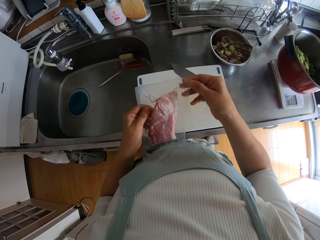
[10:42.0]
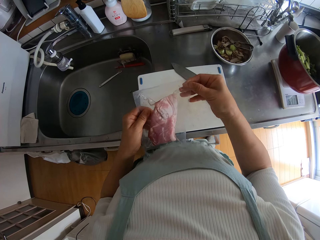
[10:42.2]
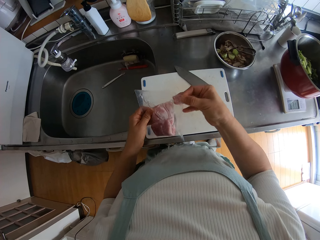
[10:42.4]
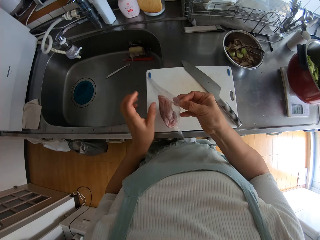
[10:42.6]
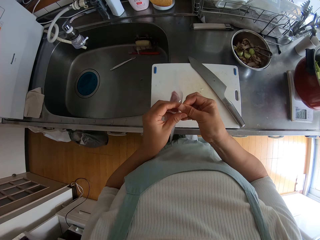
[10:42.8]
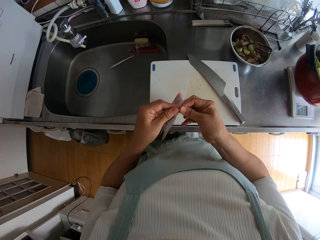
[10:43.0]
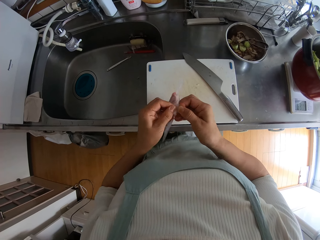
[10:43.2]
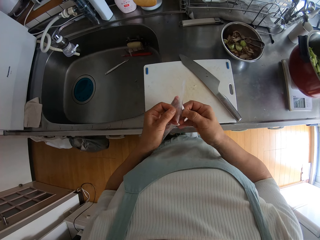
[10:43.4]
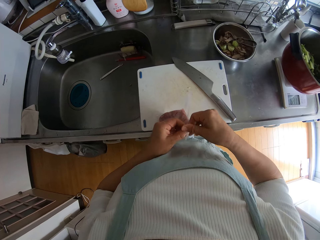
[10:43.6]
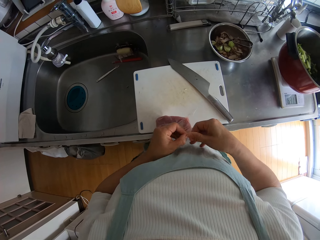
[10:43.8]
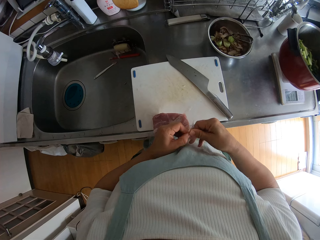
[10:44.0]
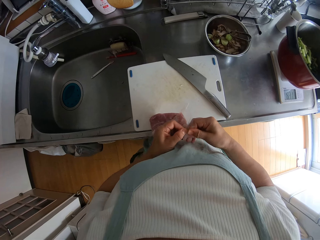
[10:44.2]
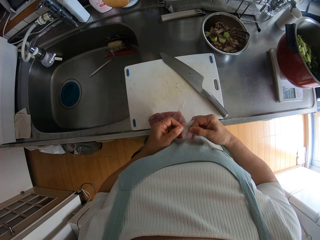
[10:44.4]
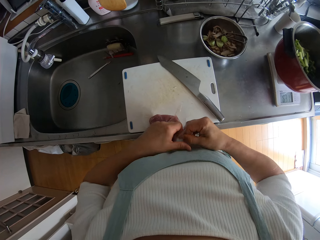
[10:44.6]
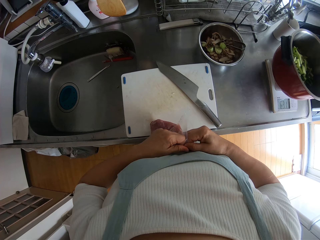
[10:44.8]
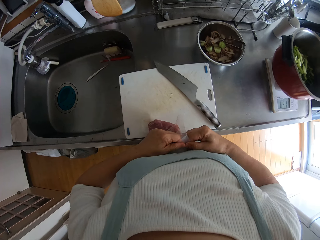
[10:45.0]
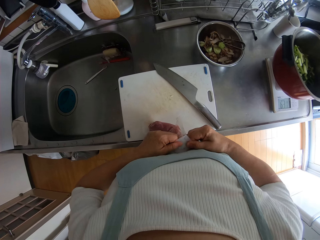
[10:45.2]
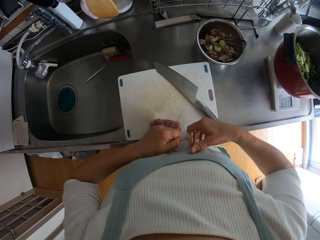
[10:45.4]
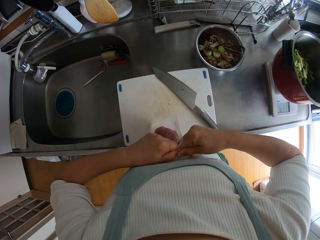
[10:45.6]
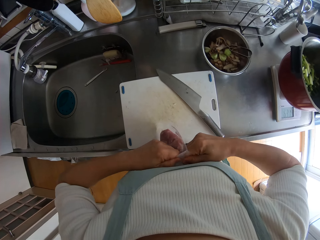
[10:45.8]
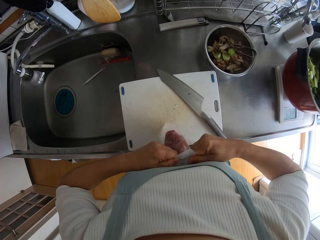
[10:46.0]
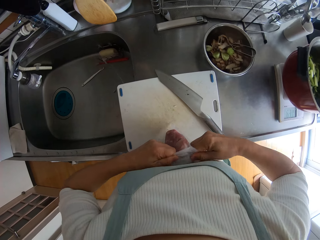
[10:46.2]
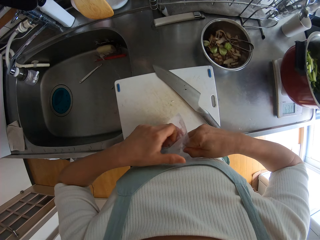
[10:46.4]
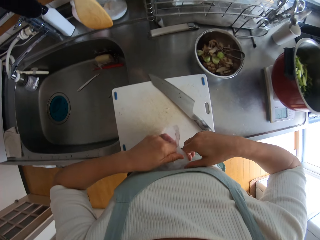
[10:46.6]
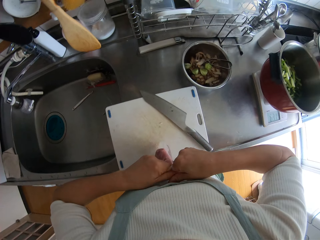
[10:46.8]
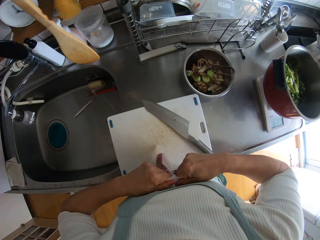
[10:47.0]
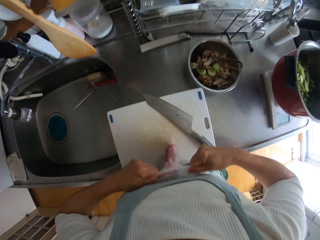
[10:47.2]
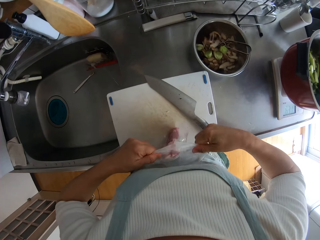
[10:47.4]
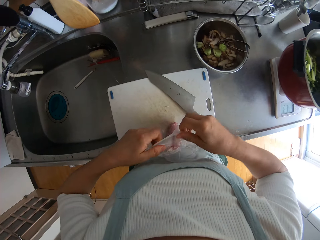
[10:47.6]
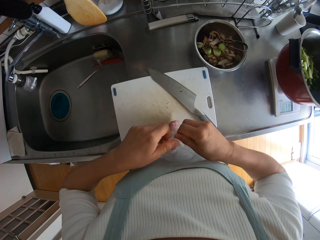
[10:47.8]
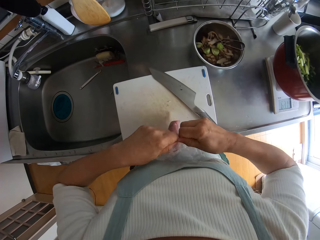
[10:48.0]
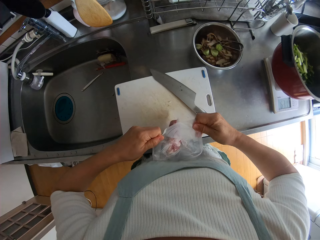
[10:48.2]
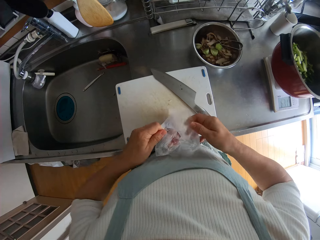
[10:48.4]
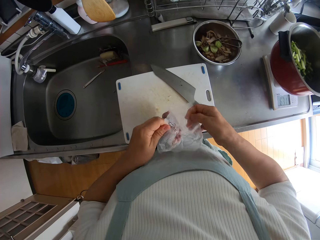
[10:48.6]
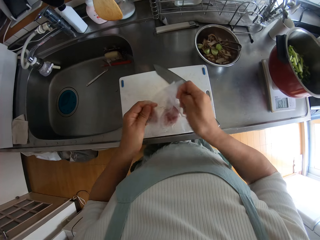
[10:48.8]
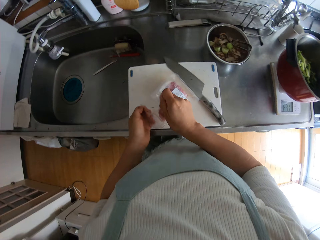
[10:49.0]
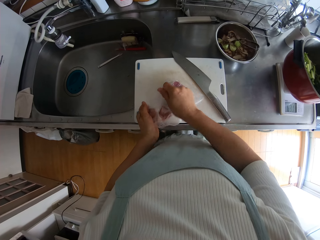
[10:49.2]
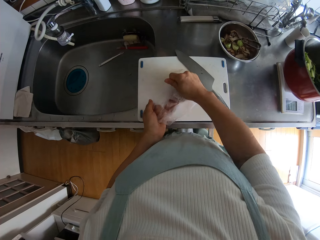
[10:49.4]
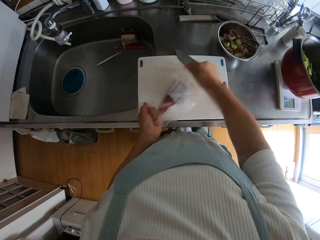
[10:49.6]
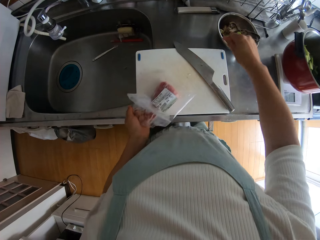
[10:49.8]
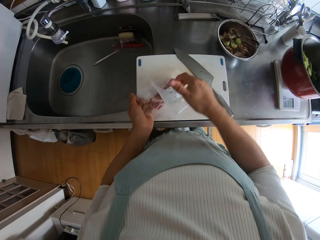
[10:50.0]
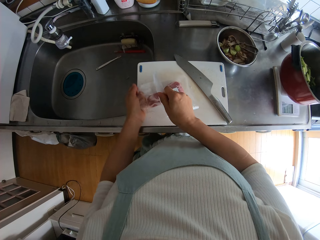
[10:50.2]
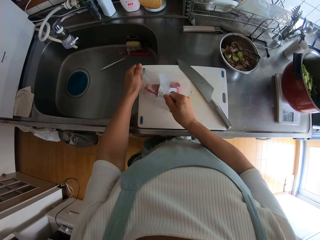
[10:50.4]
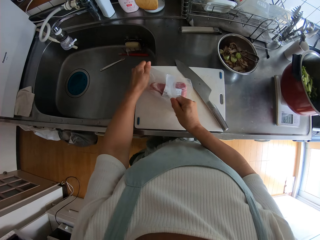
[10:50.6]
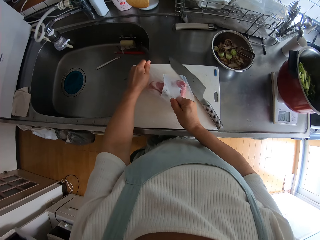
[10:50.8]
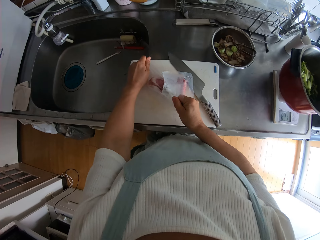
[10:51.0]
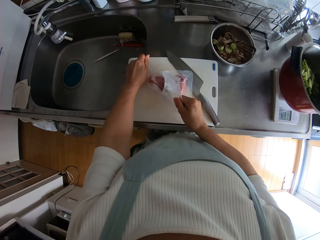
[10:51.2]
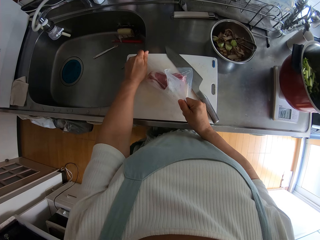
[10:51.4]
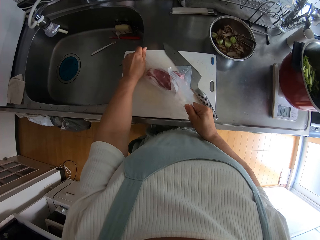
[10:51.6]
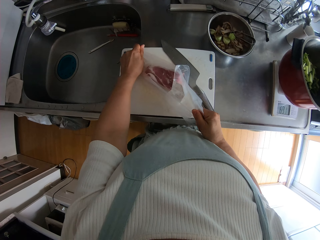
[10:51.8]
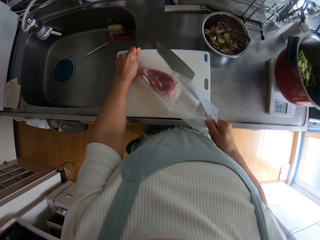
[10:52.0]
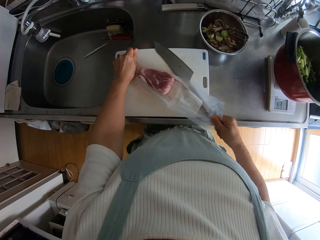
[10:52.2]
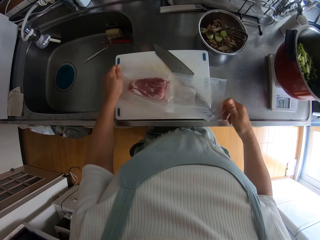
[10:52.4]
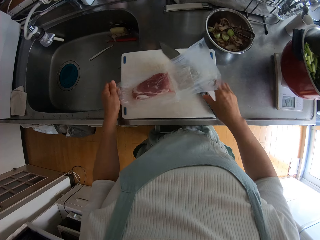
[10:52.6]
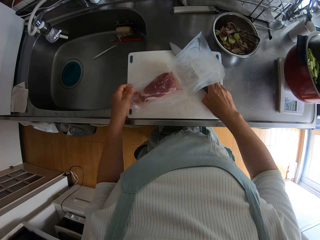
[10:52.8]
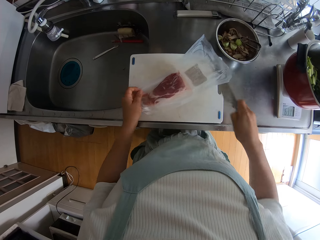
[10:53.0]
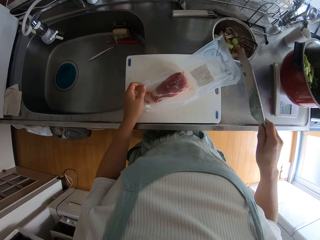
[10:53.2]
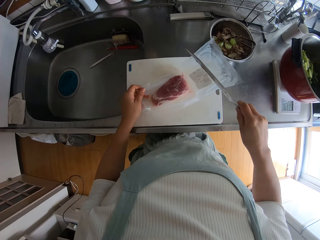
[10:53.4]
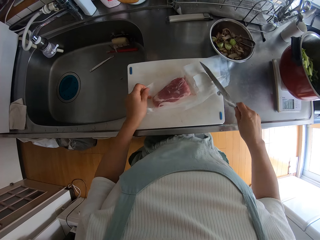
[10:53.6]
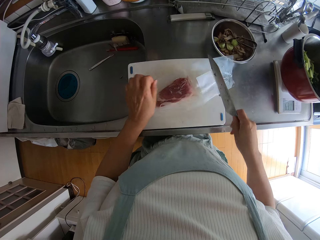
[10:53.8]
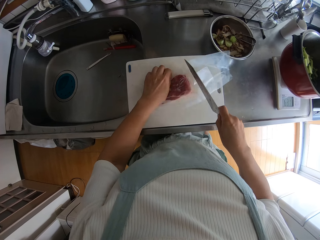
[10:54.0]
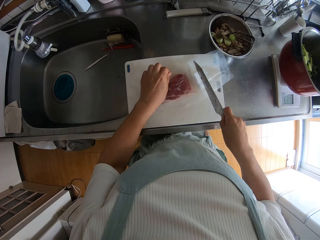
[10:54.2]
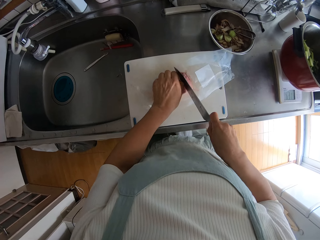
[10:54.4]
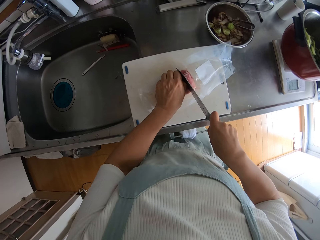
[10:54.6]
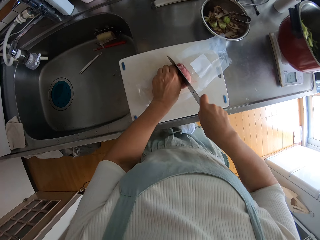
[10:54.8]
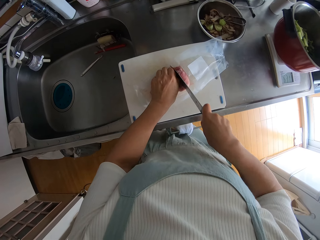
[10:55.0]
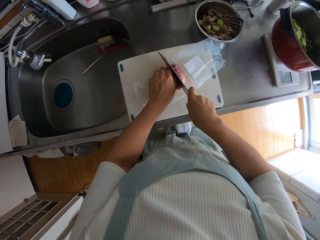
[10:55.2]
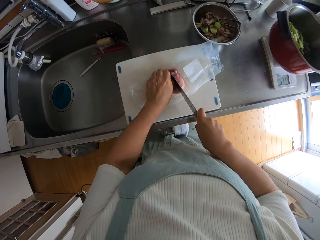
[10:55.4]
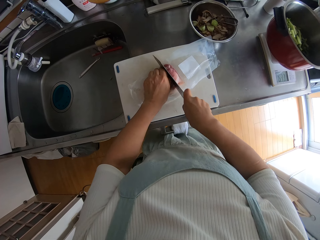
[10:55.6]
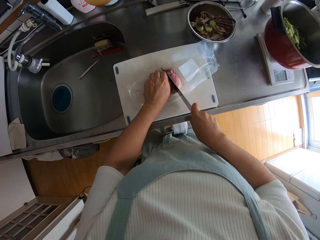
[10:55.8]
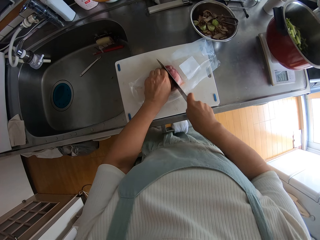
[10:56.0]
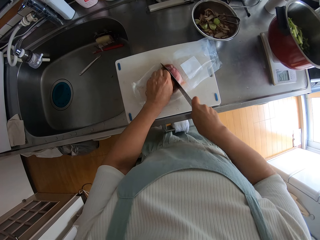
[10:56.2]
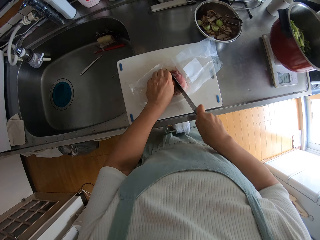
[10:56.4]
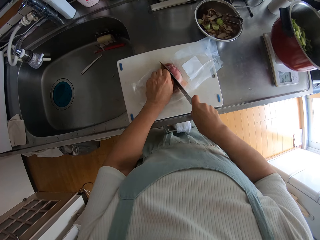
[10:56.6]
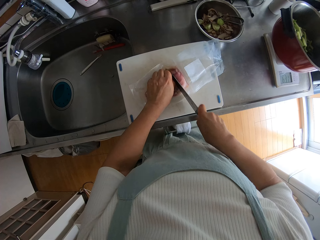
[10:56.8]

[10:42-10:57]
The camera wearer places the wrapped steak meat or nylon of meat on a chopping board. They open the nylon of meat. They place the nylon of meat on the chopping board. They pick up a knife from the chopping board. They place the knife on a clear vinyl cover. They cut the meat on the chopping board with the knife.

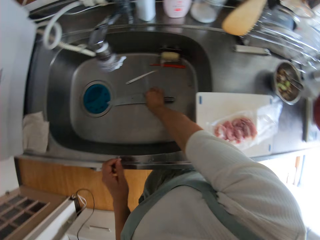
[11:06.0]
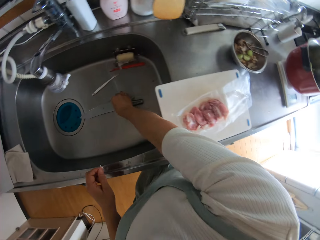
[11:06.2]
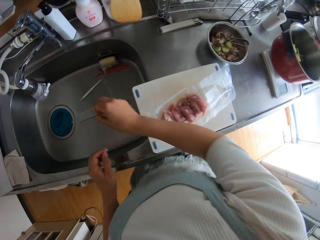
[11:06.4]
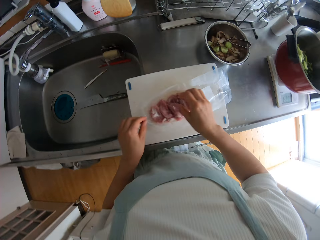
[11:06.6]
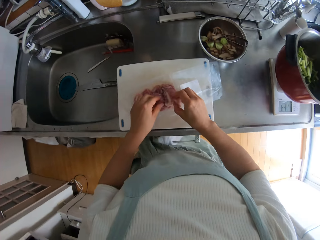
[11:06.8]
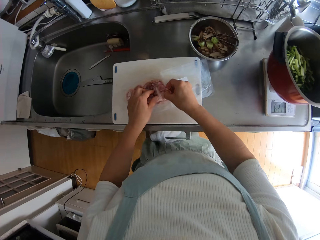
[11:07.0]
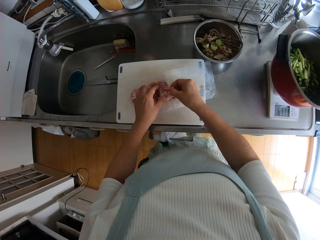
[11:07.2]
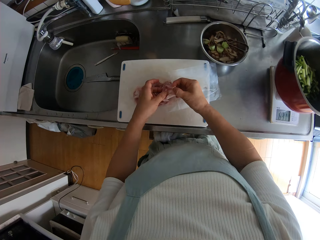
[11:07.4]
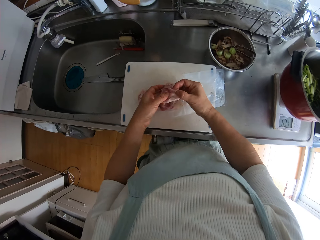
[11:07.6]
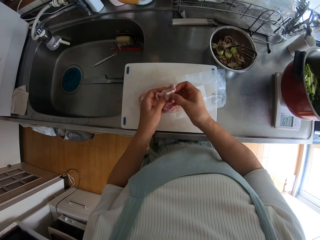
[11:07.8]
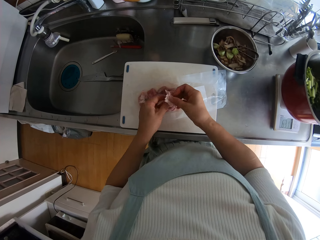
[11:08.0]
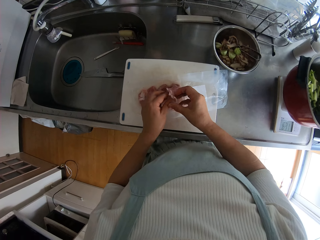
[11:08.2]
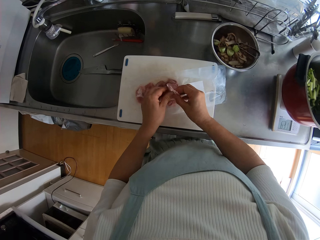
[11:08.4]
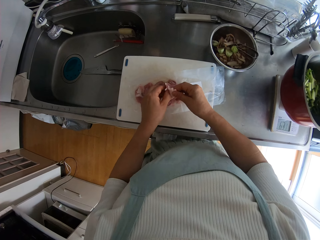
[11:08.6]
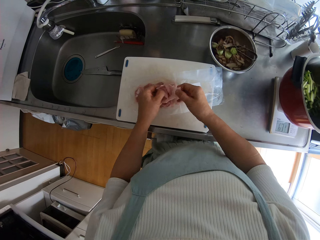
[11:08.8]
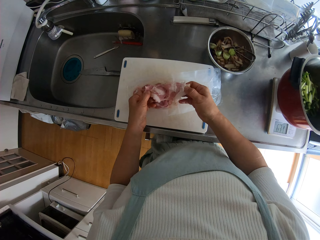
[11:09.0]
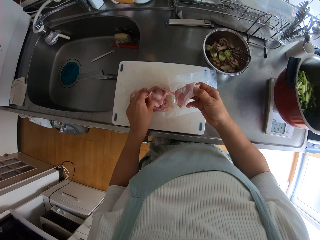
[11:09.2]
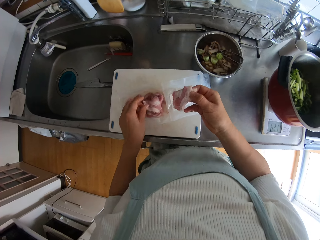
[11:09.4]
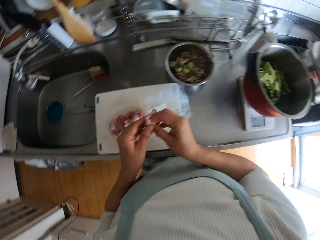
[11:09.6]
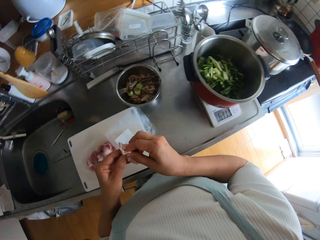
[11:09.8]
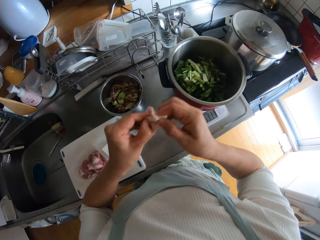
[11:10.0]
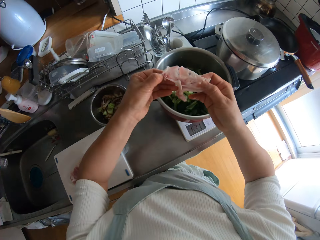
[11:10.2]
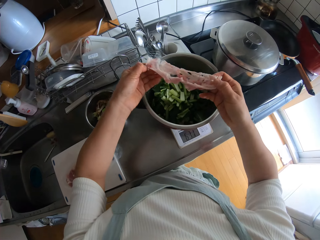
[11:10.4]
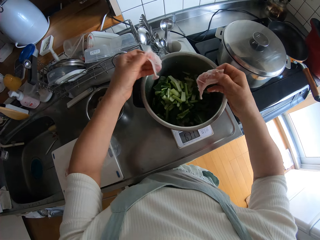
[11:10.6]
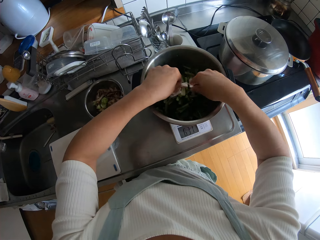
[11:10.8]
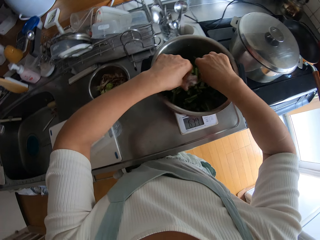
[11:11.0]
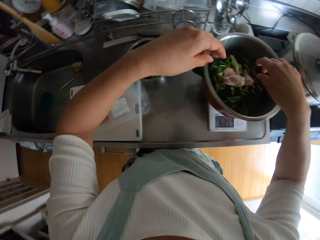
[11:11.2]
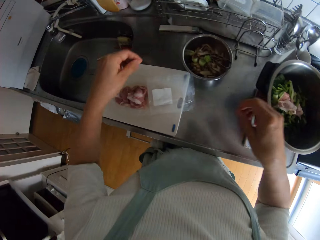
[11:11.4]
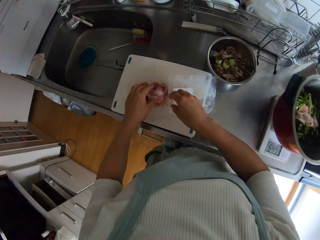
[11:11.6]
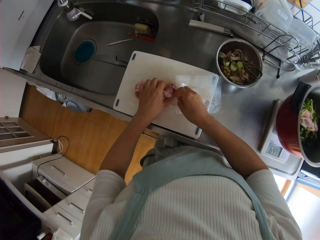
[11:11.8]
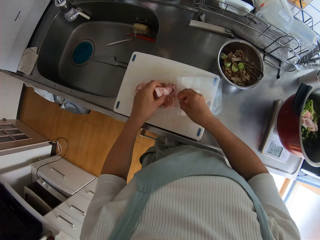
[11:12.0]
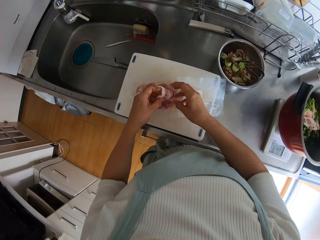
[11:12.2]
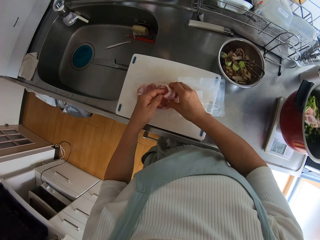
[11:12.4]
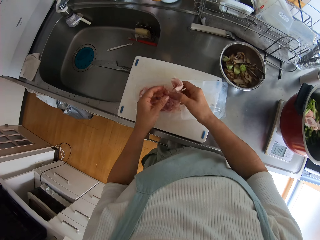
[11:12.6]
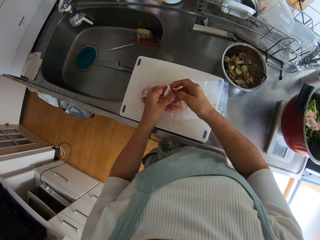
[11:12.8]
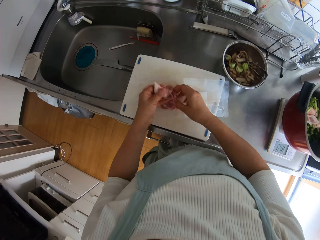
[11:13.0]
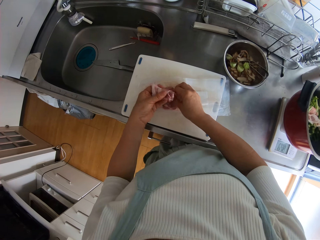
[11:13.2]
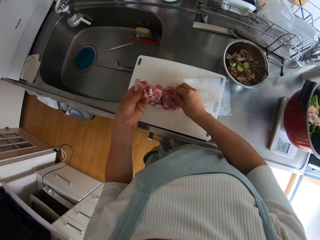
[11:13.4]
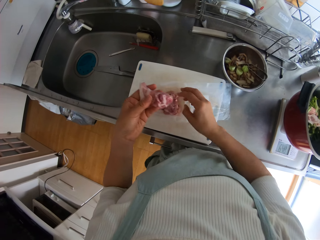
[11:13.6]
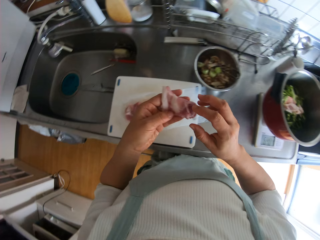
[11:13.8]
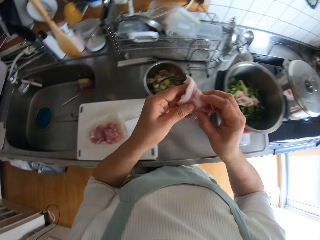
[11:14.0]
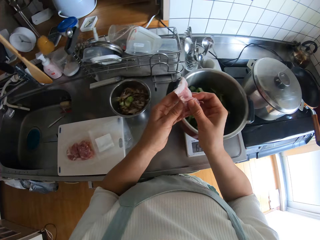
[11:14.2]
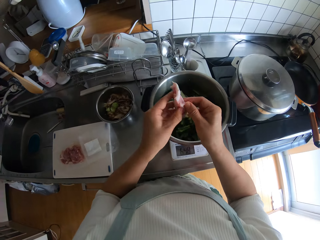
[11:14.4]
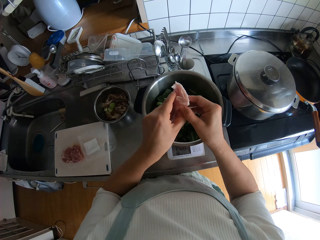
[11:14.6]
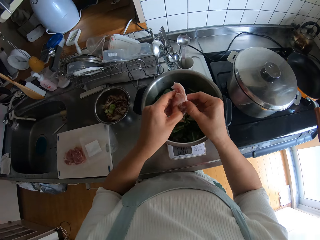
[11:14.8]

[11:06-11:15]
The camera wearer drops the knife in the sink. They pick a piece of steak meat from the clear vinyl cover. They separate the steak meat piece. They place a steak meat piece on the other steak meat. They separate the steak meat piece. They drop the meat in the pressure cooker pan on the scale. They pick a steak meat piece from the clear vinyl cover.
